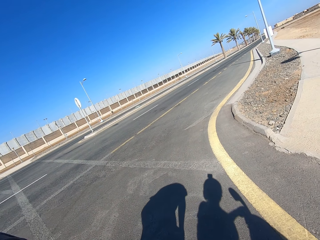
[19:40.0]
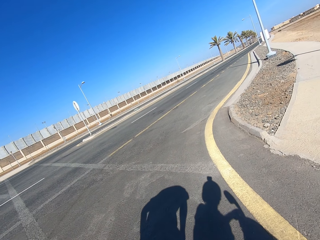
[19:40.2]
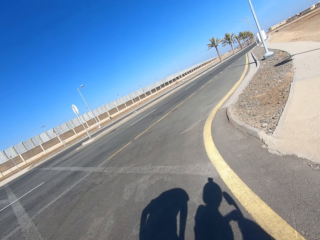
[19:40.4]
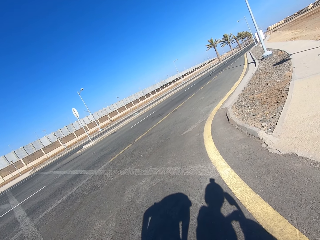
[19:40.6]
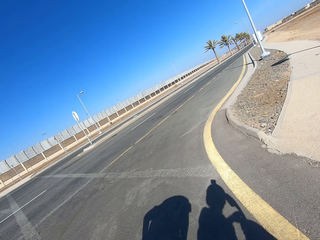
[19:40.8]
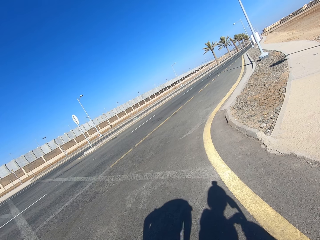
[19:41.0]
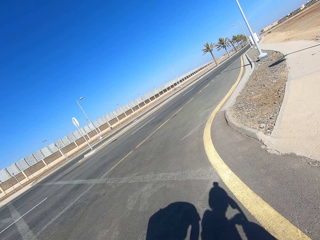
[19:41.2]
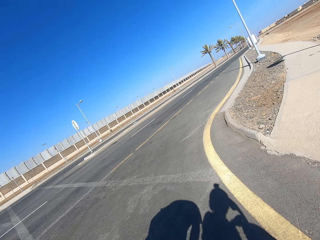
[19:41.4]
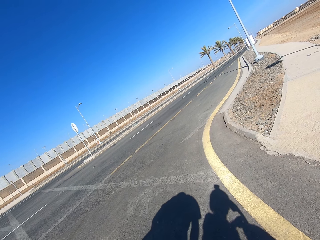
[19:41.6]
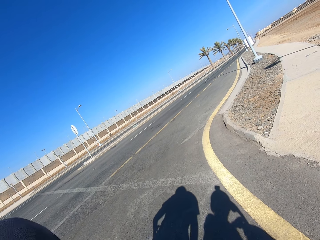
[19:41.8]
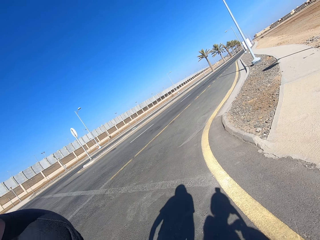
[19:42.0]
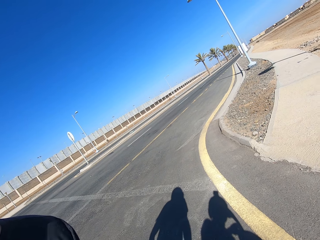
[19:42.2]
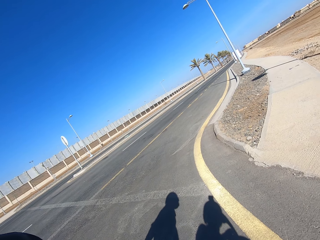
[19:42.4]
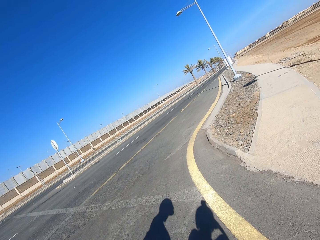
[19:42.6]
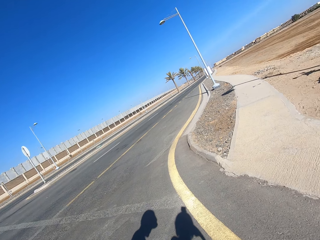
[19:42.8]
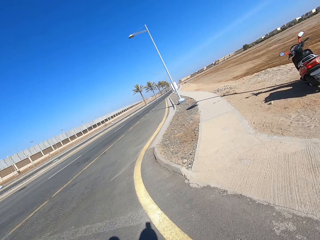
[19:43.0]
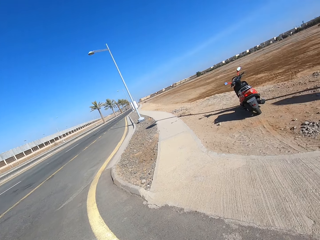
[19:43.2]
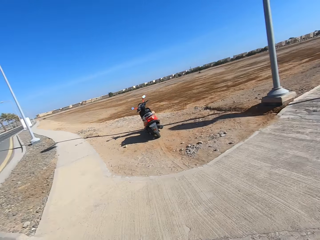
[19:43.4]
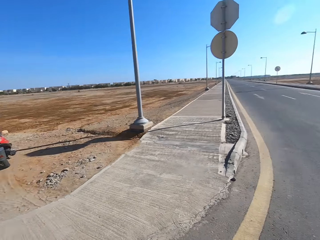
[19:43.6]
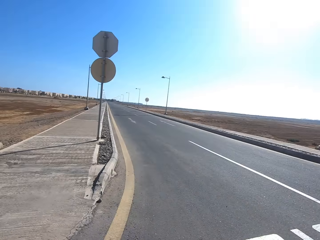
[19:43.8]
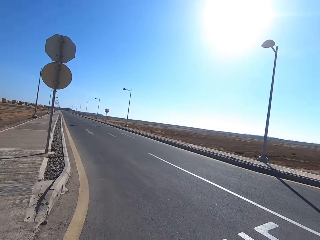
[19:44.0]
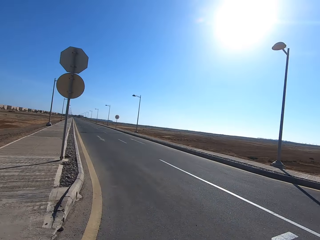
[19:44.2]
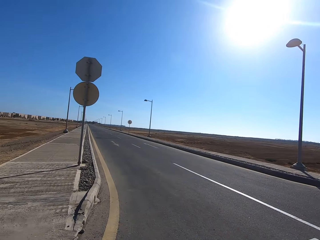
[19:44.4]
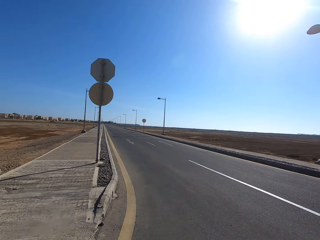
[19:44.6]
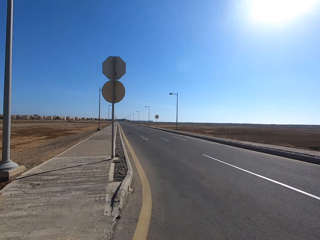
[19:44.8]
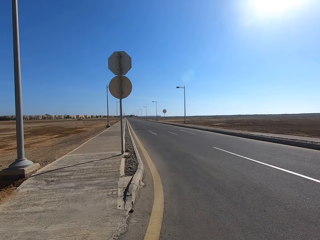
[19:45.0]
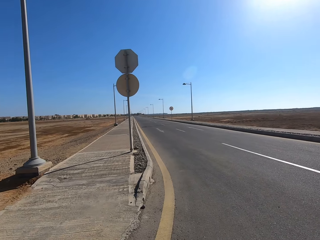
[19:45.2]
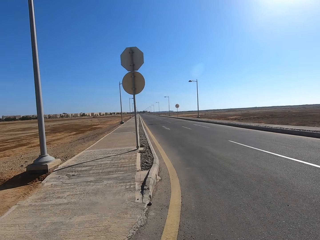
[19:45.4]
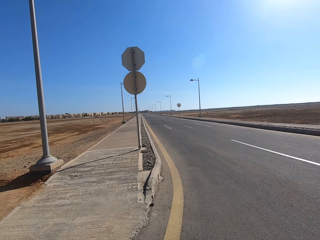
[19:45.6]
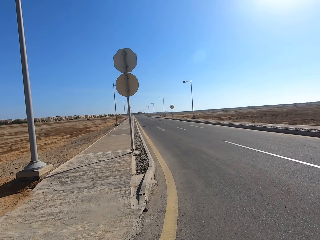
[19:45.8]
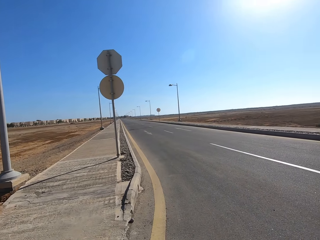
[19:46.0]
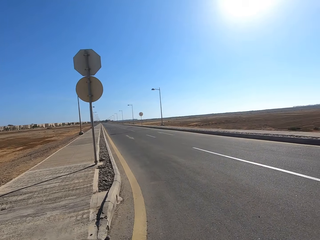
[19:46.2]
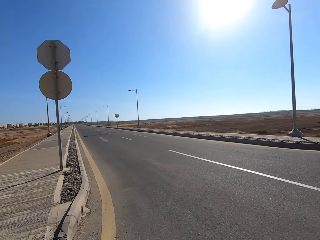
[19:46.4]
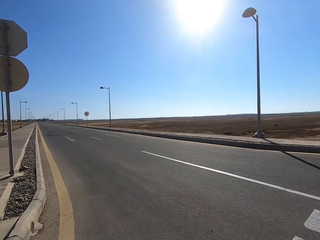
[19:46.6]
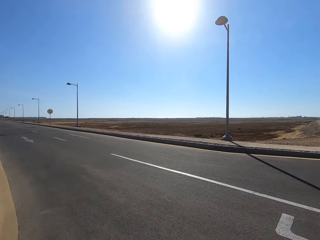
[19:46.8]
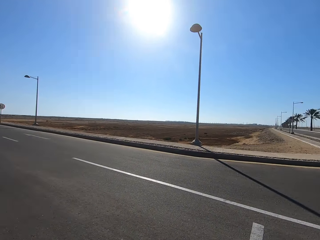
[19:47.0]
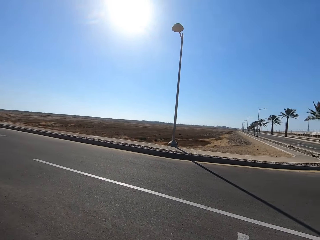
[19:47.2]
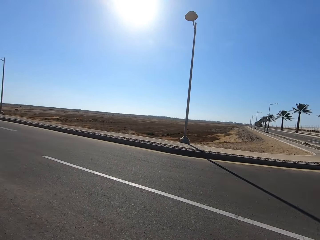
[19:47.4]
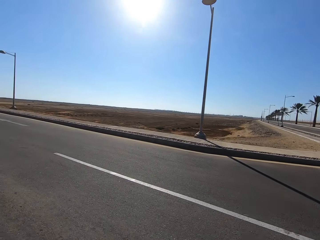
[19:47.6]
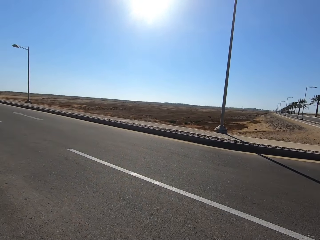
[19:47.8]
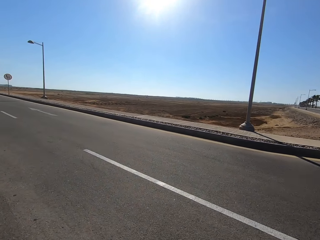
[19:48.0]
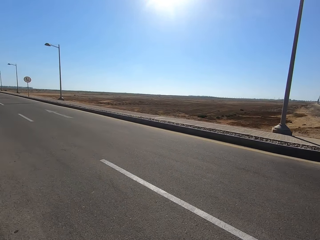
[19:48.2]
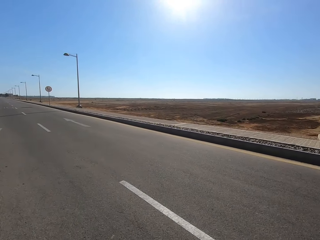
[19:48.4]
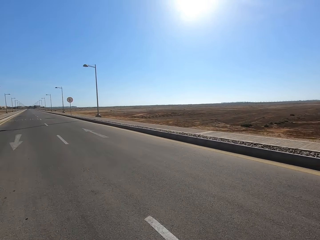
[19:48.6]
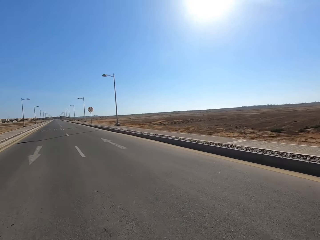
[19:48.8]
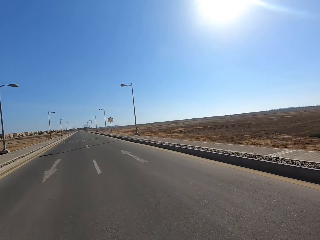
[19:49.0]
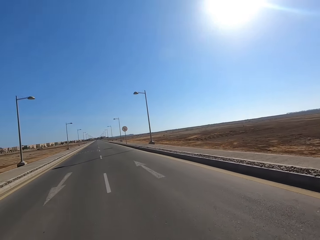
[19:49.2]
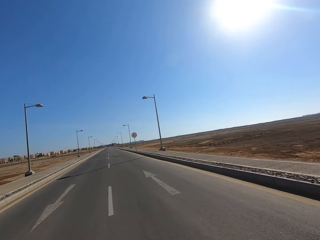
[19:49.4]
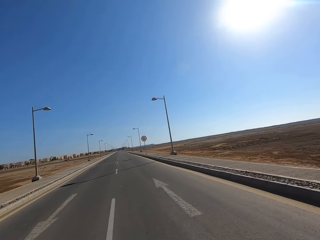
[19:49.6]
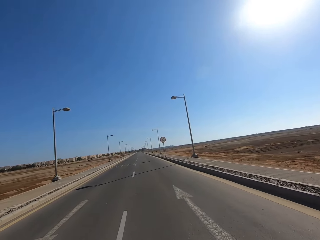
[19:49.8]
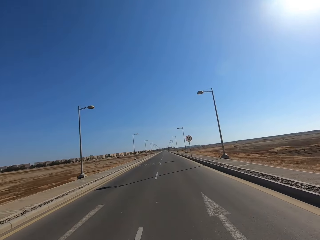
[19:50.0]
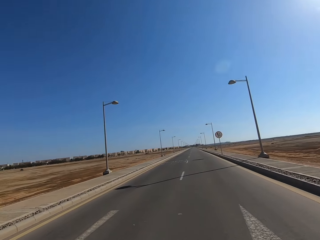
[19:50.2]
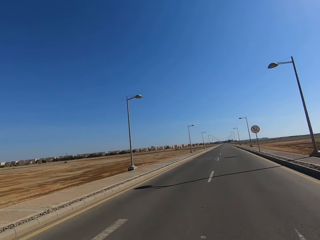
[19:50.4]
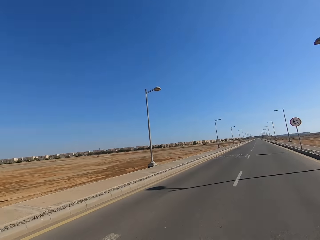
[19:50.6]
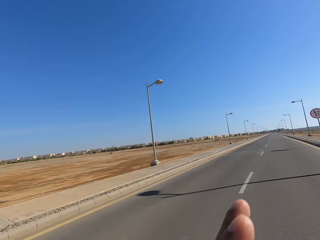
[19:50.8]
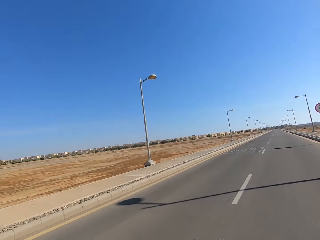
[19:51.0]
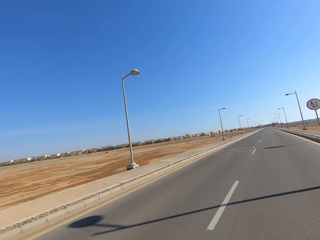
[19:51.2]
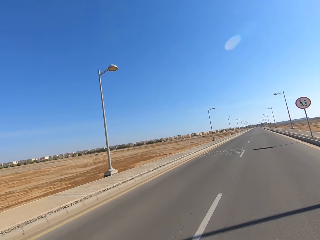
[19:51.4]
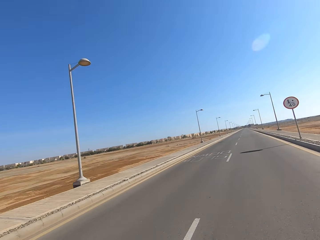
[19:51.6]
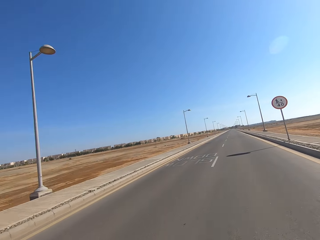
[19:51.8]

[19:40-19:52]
The camera wearer looks at the road. They ride their motorcycle on the road.

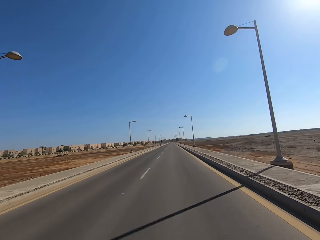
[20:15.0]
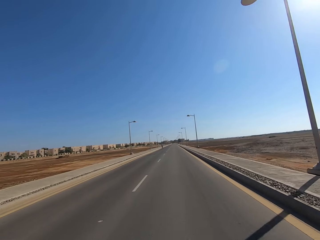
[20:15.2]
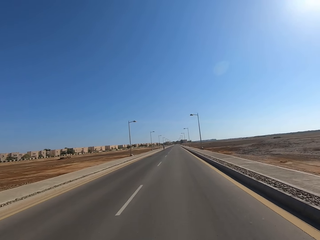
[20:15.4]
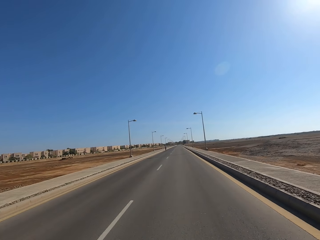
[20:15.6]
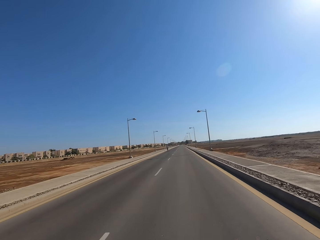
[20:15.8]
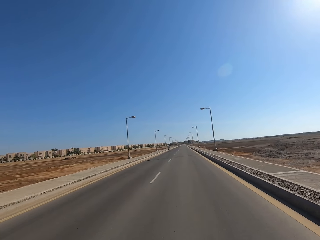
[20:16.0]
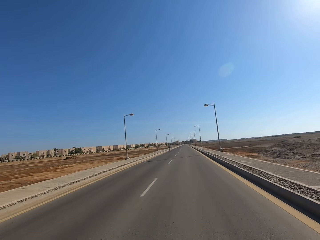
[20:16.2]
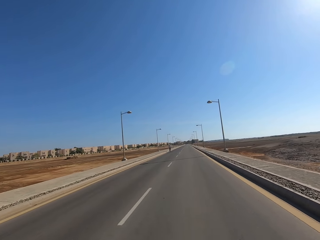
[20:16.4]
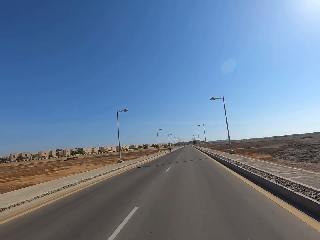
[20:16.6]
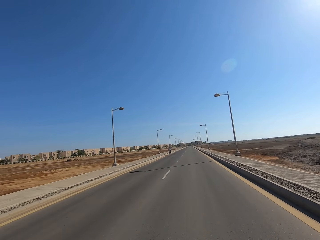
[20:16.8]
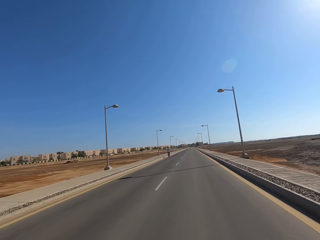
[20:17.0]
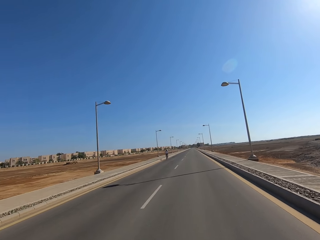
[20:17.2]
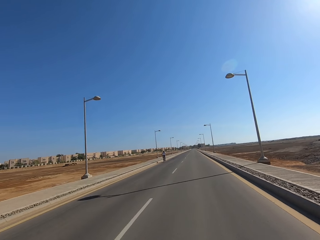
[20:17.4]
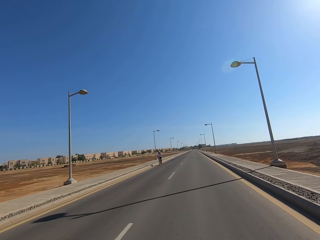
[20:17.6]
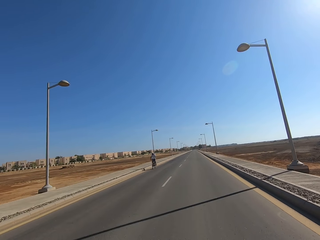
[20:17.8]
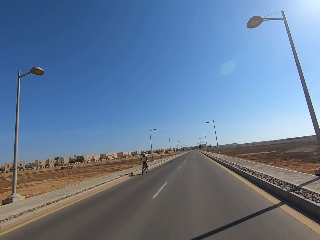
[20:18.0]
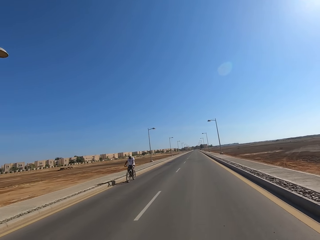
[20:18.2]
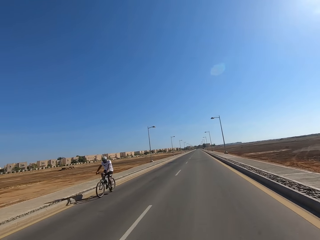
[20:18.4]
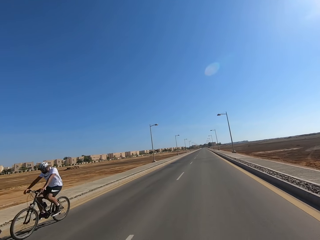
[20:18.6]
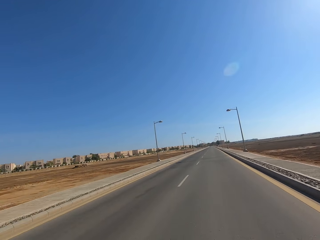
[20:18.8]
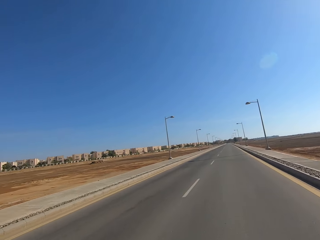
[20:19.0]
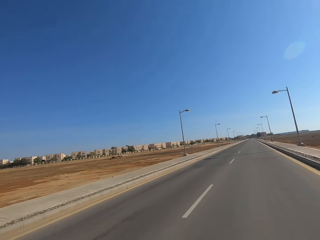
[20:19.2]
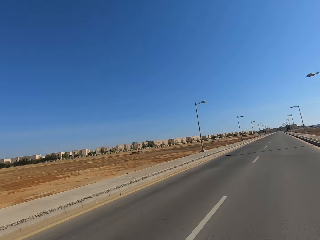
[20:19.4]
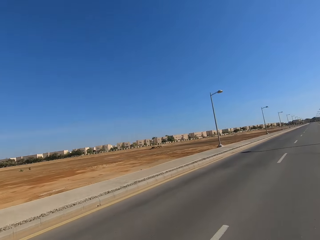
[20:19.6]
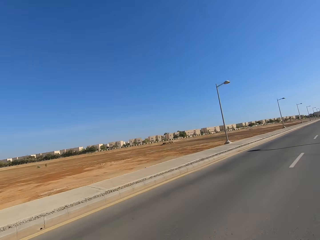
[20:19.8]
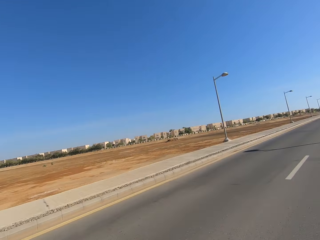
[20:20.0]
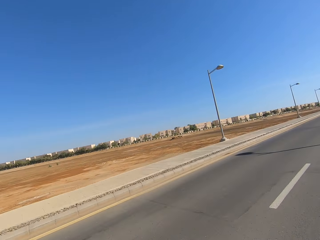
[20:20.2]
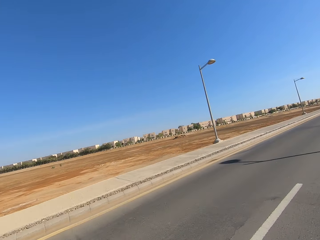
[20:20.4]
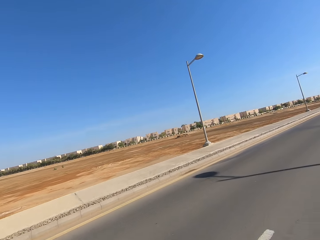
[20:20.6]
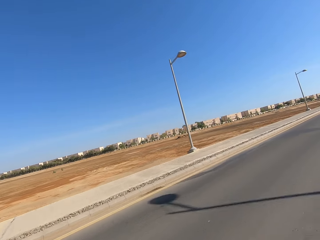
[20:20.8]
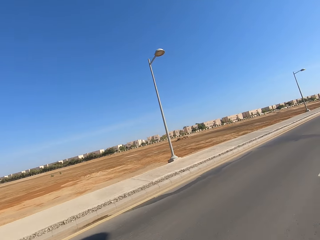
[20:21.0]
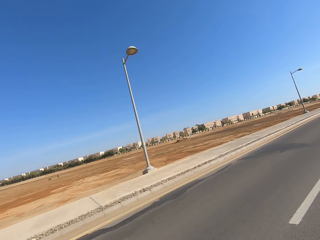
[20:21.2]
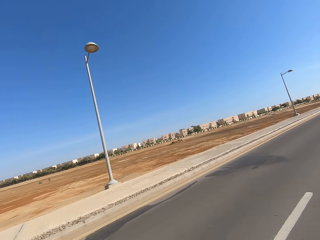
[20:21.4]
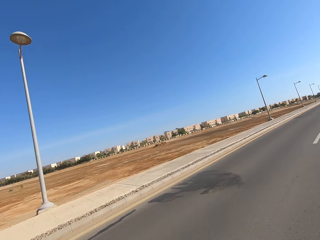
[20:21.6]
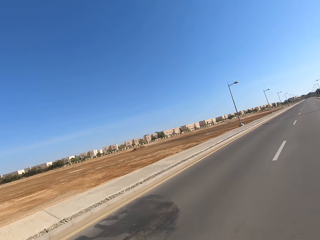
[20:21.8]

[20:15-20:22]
A man rides a bicycle towards the camera wearer.
